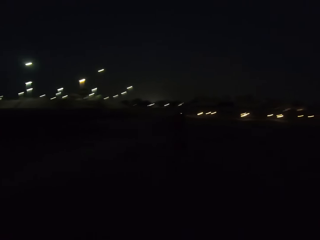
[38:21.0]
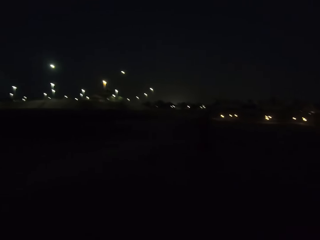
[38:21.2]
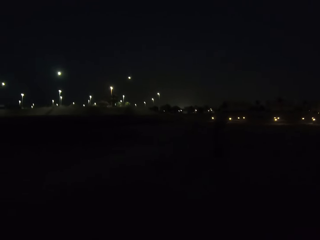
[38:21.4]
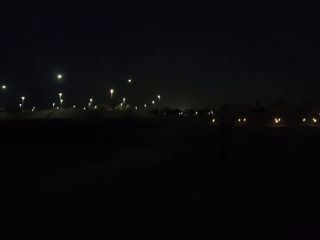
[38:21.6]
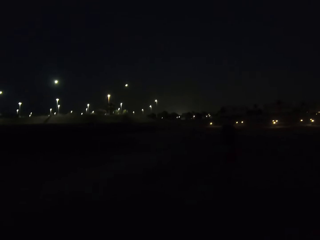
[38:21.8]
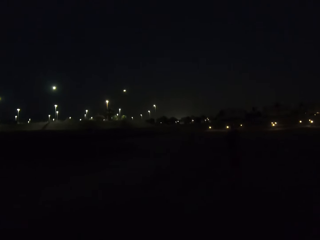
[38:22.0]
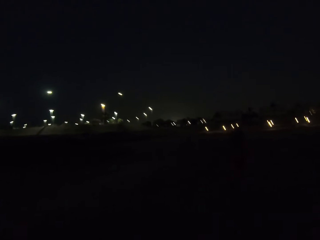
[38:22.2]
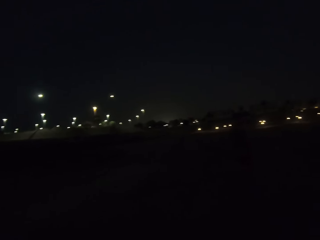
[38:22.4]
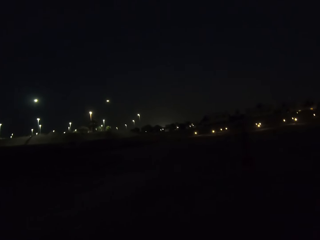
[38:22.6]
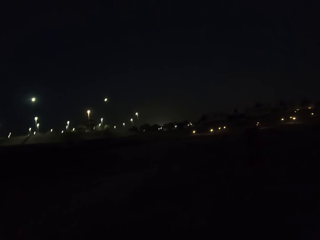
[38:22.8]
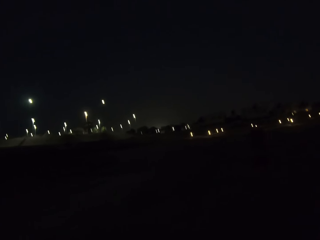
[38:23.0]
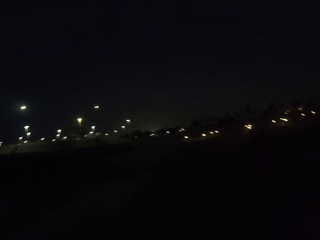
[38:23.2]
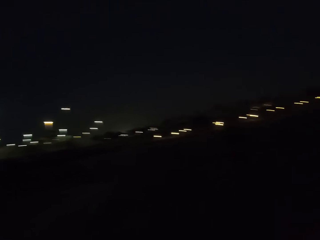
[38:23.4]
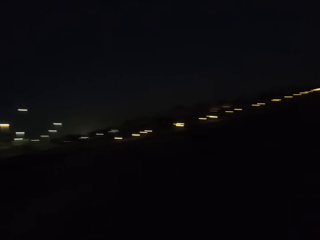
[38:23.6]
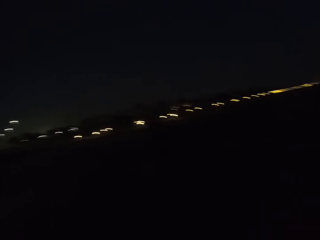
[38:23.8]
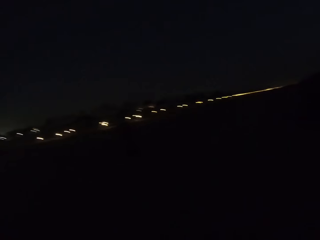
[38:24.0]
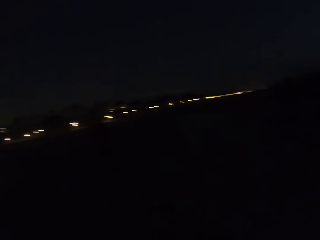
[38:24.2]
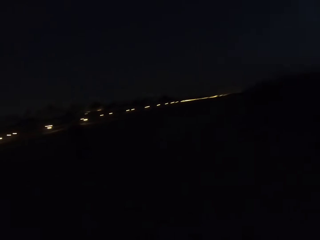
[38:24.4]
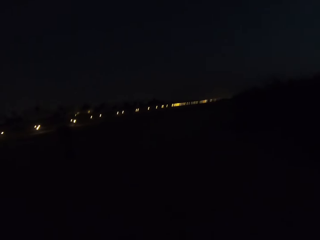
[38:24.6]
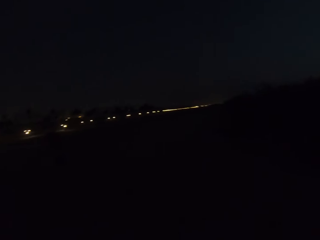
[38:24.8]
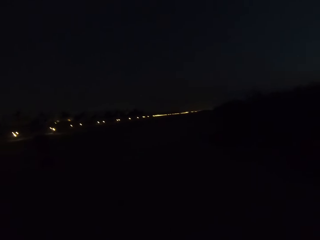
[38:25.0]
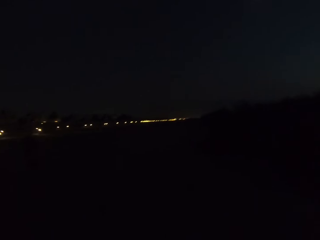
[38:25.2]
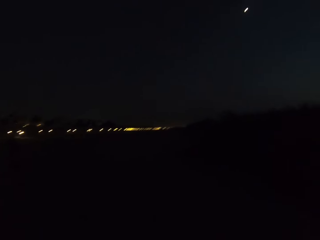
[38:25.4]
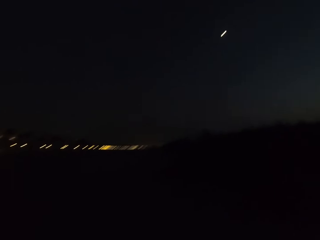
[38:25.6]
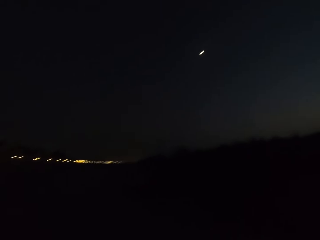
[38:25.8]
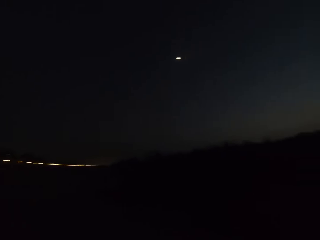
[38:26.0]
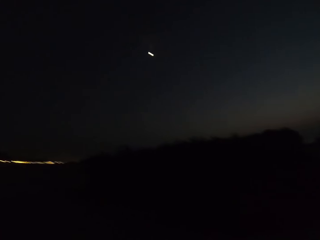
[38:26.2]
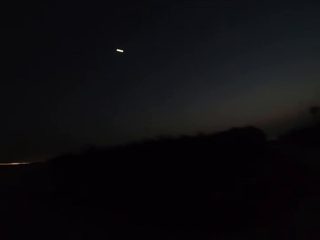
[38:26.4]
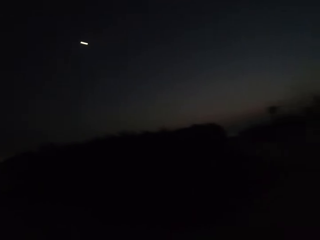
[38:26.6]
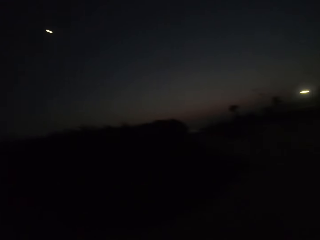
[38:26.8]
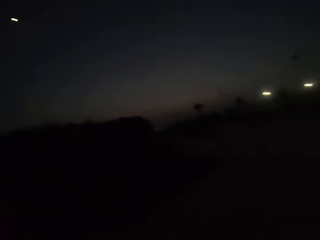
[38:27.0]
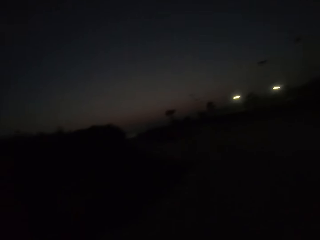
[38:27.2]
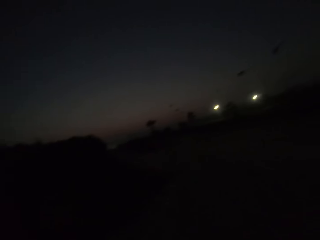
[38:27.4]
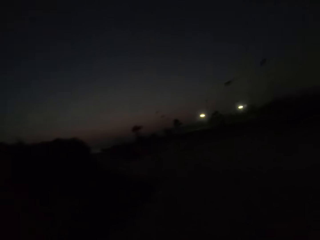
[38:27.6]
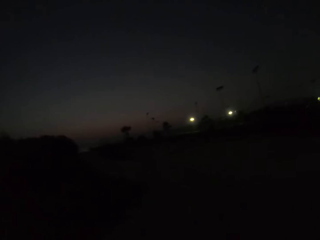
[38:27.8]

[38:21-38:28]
The camera wearer looks around.

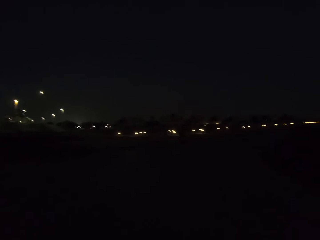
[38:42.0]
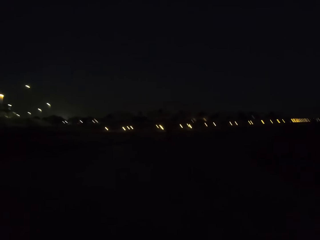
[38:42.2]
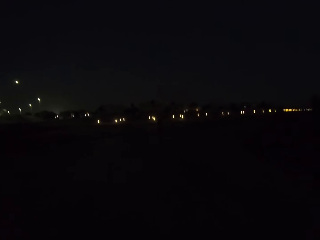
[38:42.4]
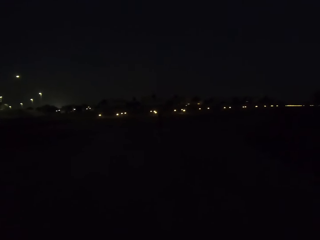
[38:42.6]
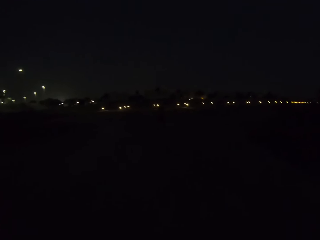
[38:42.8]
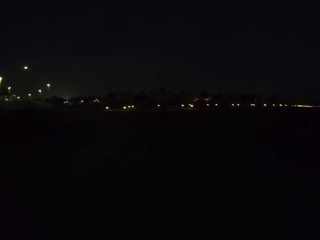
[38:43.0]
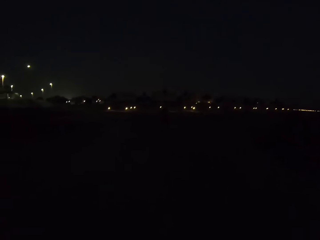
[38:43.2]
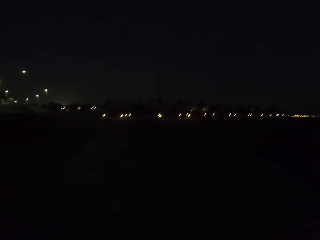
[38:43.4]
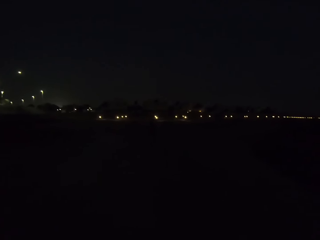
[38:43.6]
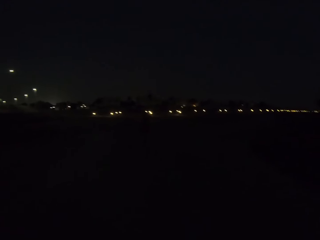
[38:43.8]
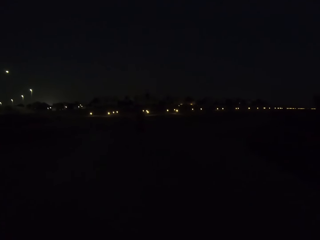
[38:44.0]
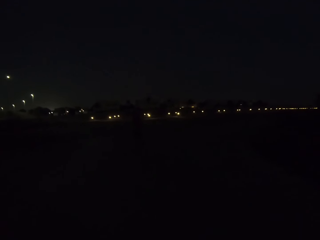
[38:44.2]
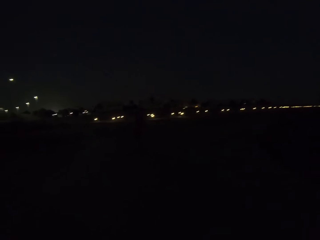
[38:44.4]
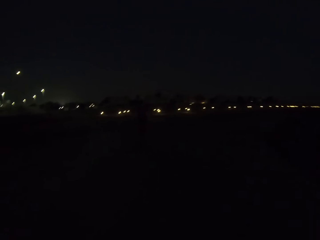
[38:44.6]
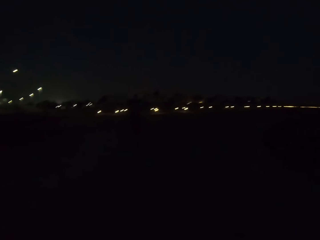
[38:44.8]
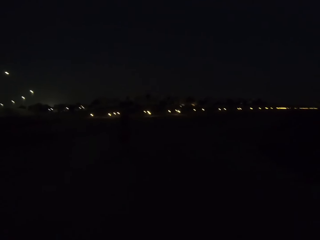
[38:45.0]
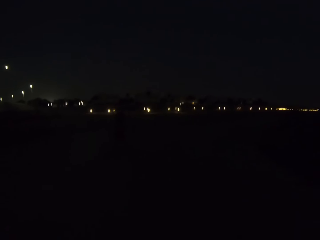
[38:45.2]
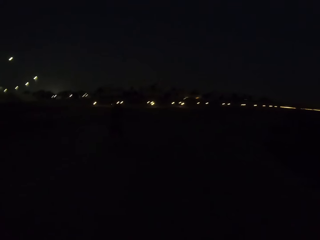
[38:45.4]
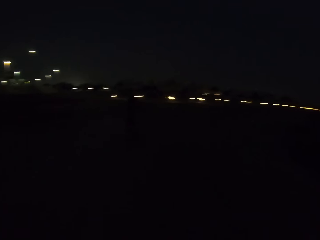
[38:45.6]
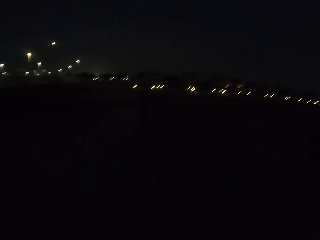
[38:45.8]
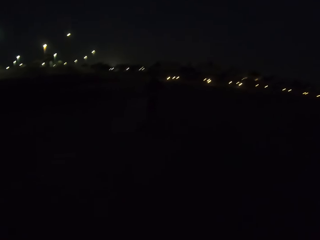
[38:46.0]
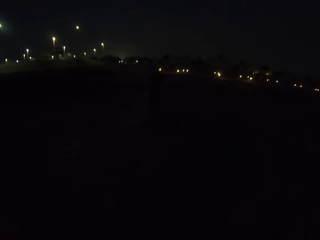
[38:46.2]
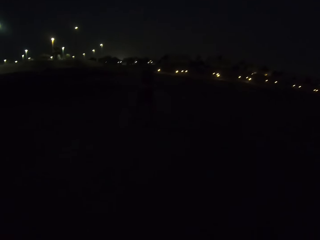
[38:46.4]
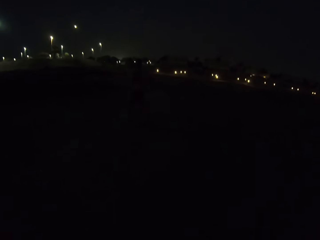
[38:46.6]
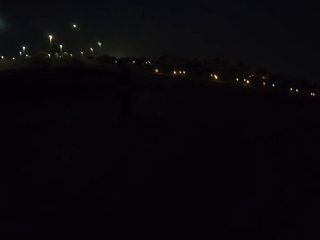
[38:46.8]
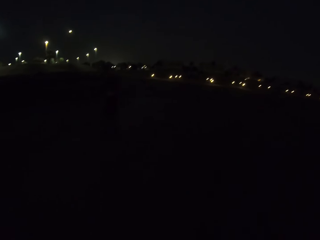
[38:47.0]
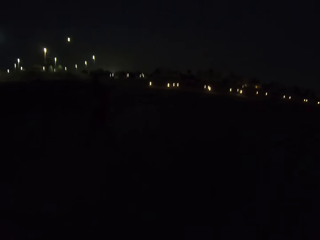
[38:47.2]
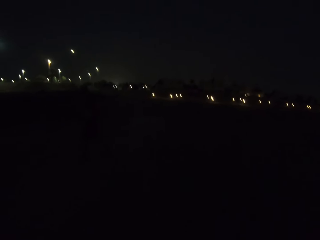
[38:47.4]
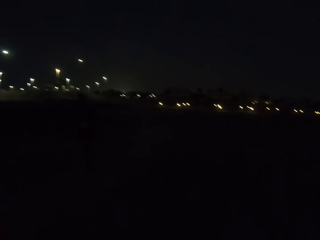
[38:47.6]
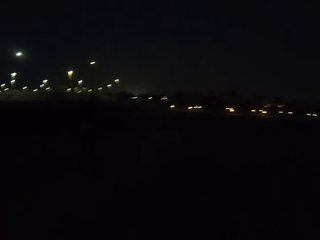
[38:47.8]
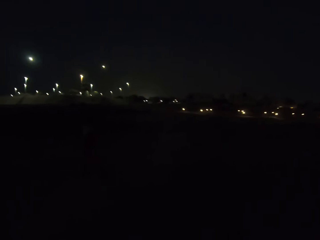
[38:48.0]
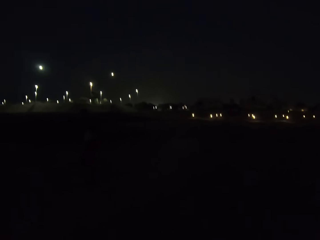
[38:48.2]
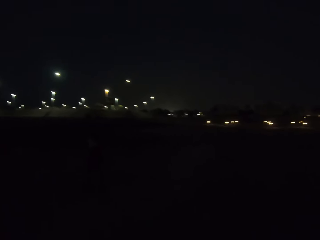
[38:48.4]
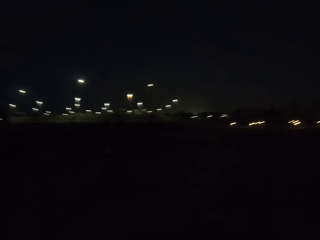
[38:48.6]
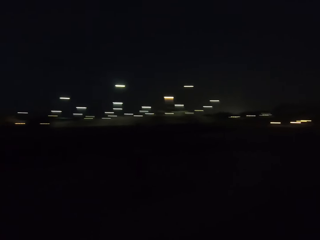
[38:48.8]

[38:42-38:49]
A man walks.

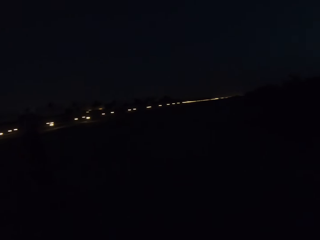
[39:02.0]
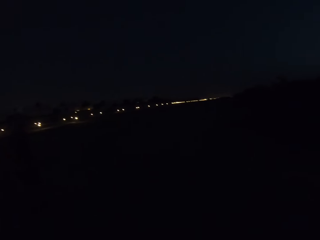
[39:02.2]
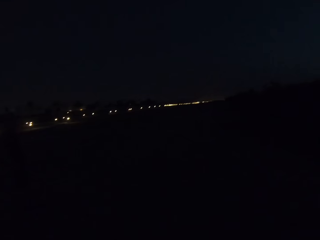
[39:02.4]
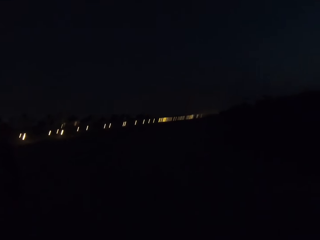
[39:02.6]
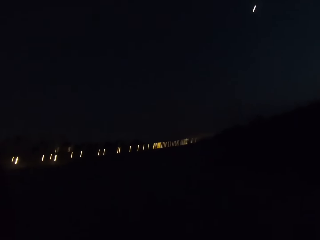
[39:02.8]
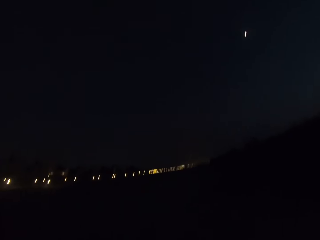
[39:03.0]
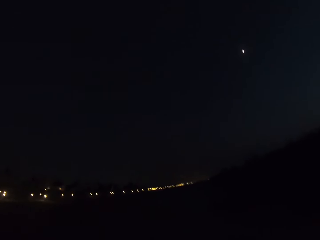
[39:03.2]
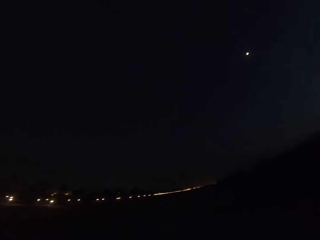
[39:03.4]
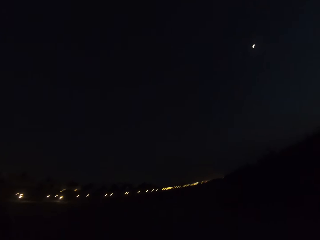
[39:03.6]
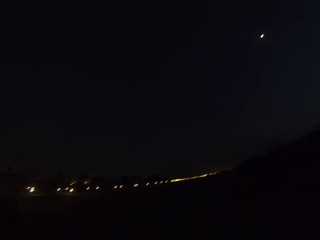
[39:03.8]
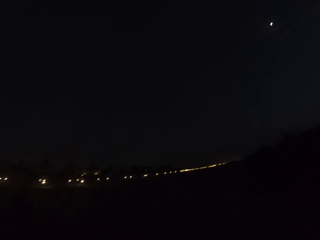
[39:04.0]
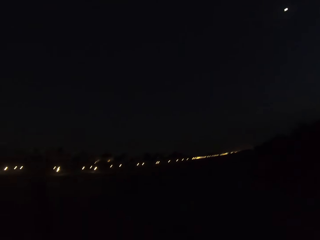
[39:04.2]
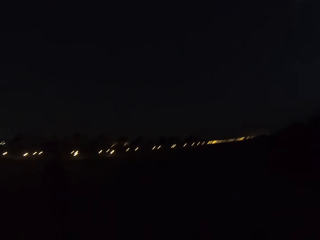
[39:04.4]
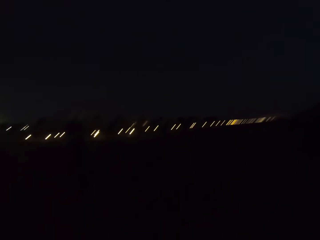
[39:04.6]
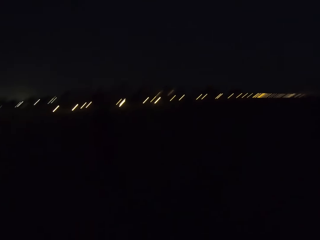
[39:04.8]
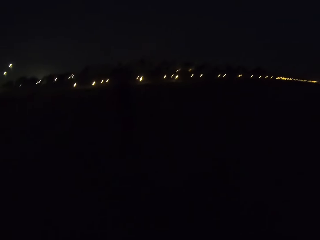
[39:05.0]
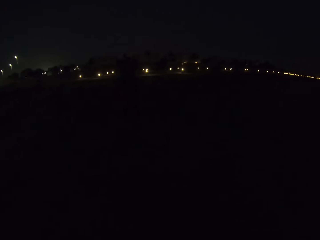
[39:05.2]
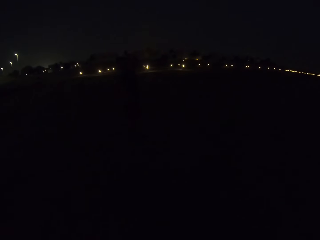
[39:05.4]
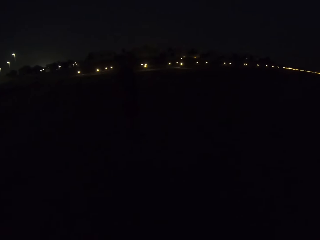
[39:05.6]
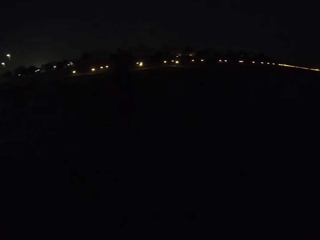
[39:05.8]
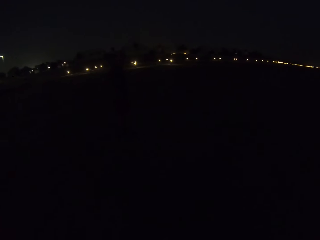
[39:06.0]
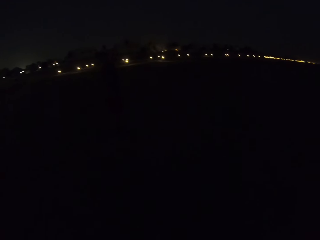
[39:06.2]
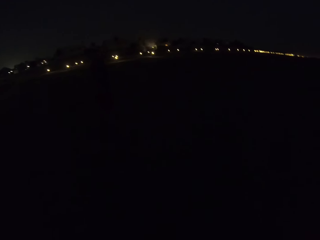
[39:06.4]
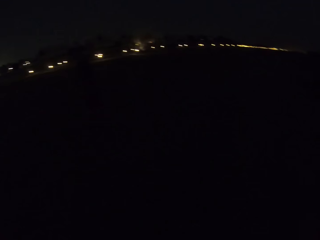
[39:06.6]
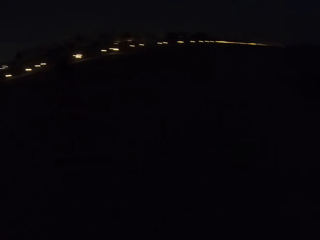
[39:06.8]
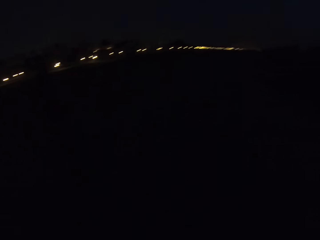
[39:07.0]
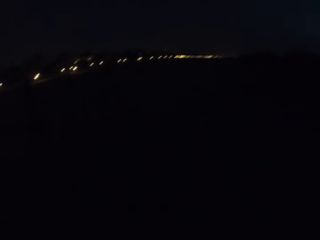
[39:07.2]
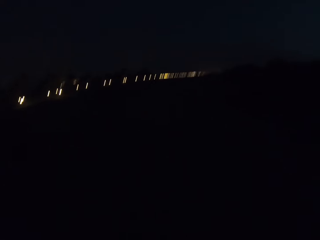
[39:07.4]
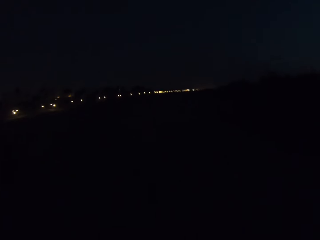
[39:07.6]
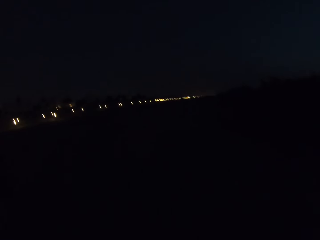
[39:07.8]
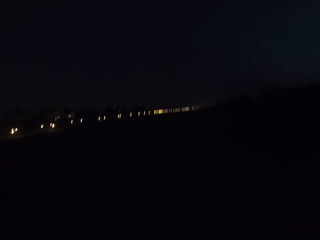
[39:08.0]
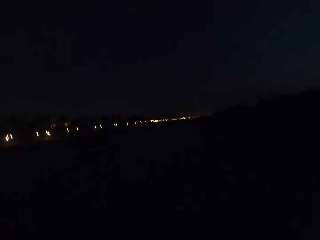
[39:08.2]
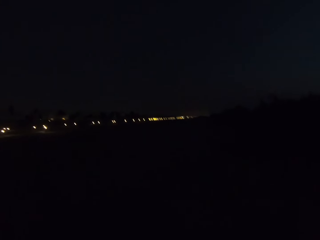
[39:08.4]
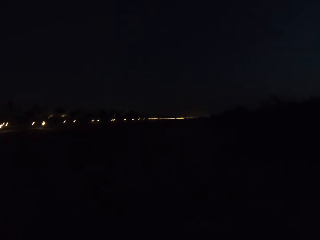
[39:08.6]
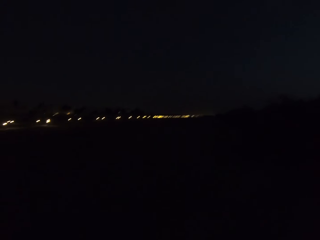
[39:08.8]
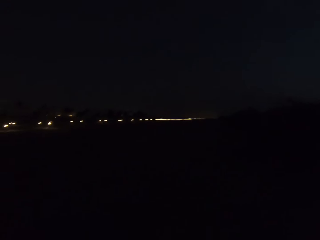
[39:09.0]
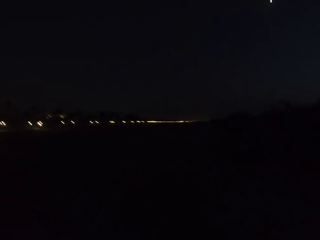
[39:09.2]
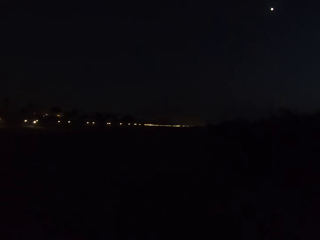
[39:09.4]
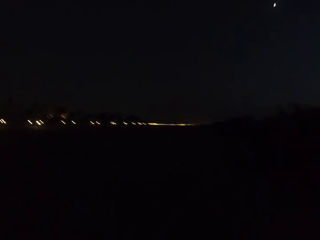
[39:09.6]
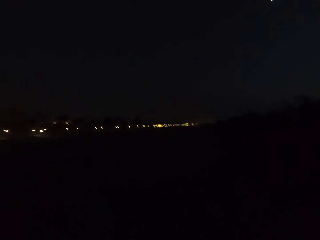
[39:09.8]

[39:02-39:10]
The camera wearer looks up. They look at the man. They look around. They jog.
